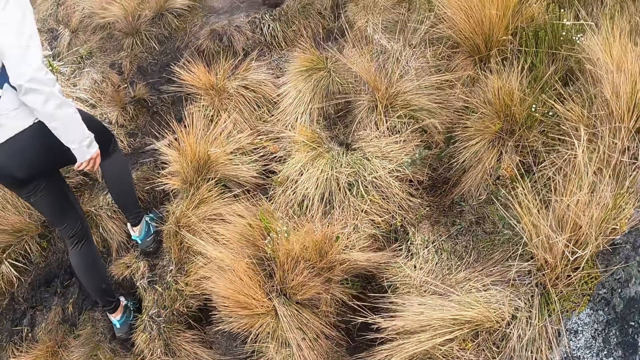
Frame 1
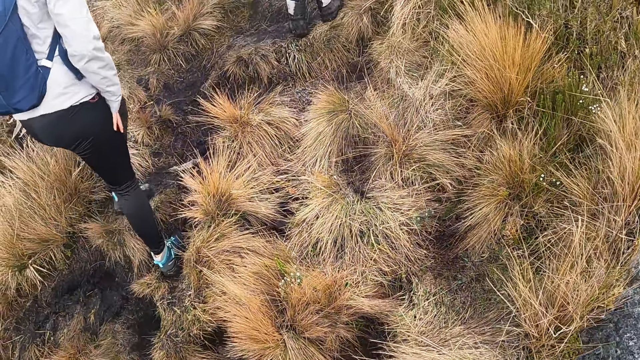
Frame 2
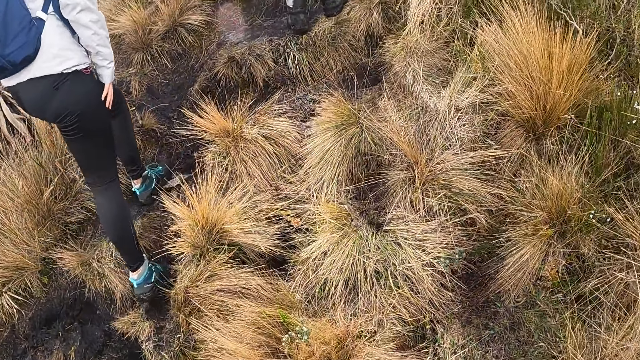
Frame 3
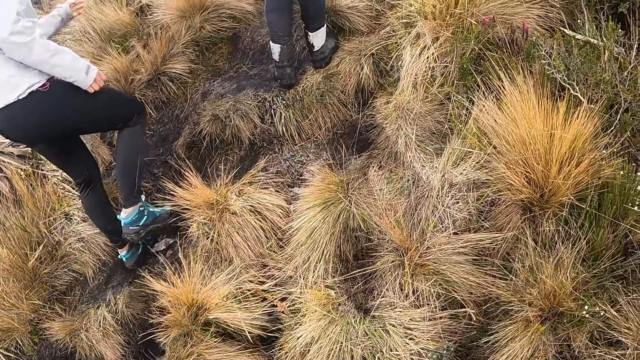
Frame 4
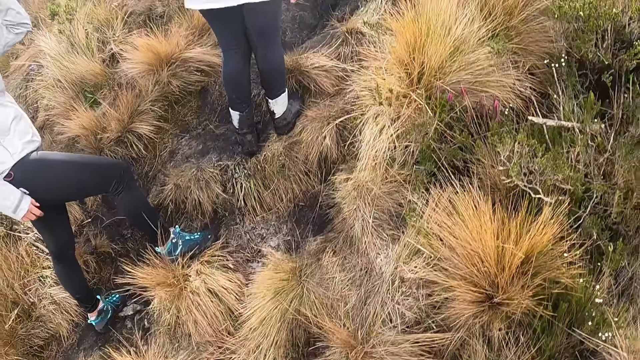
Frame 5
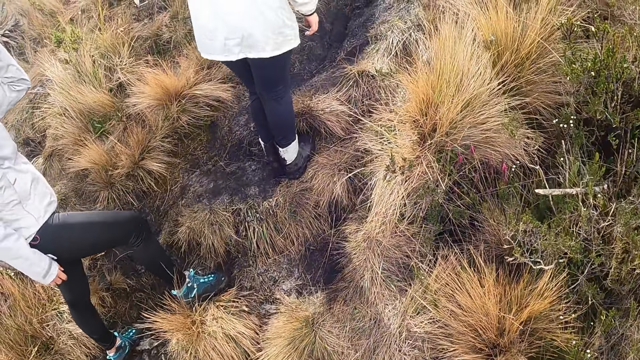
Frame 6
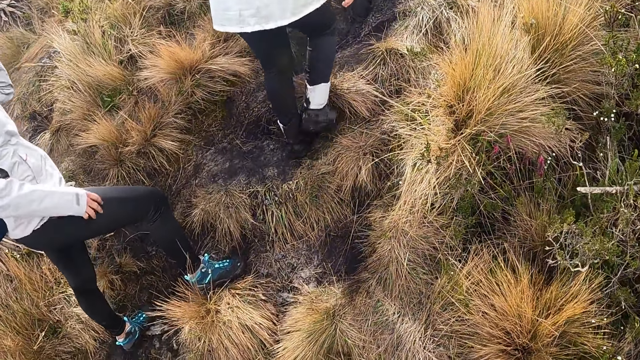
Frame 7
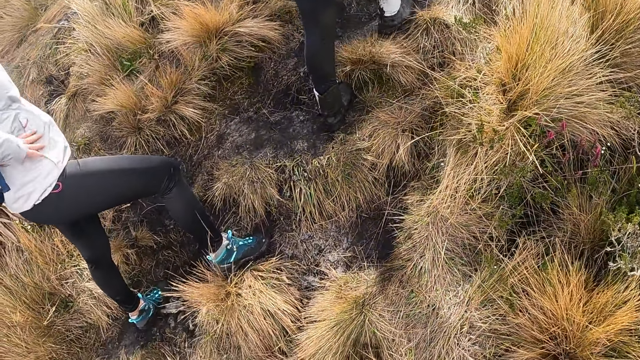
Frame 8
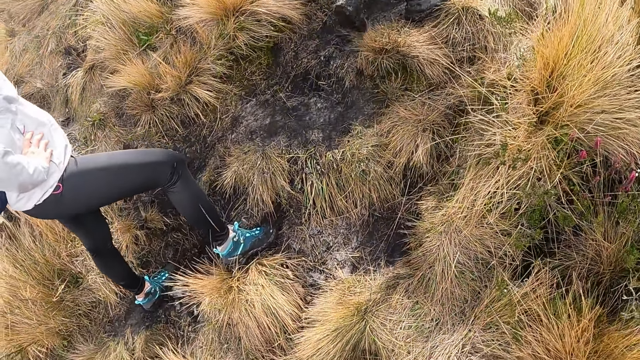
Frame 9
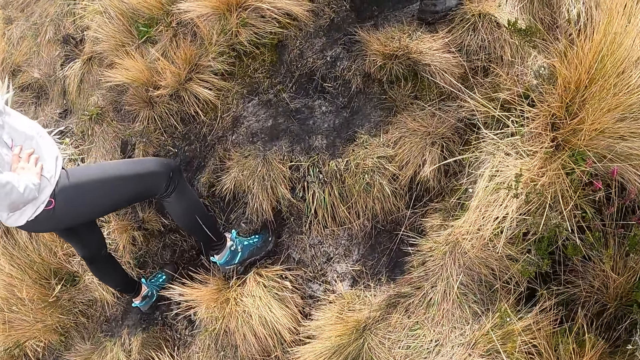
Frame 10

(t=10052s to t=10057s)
The camera wearer walks up the hill.

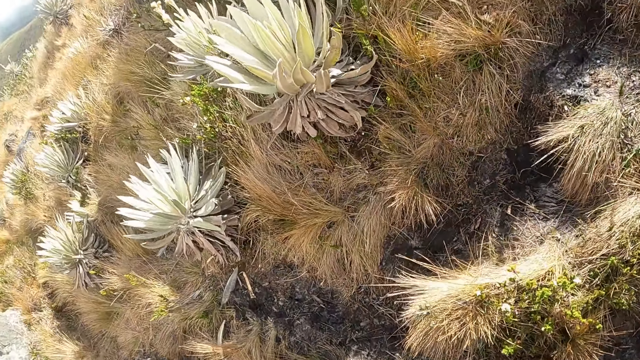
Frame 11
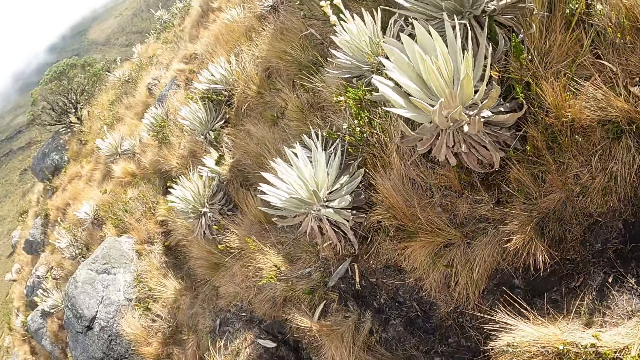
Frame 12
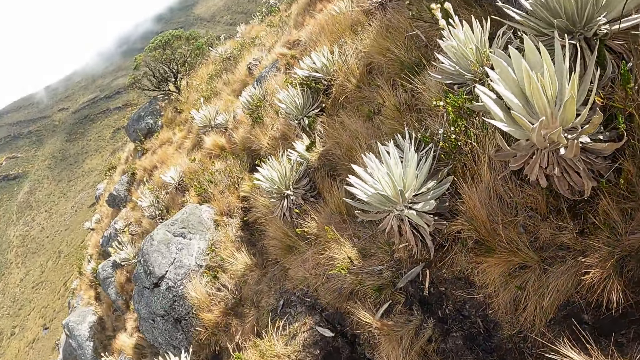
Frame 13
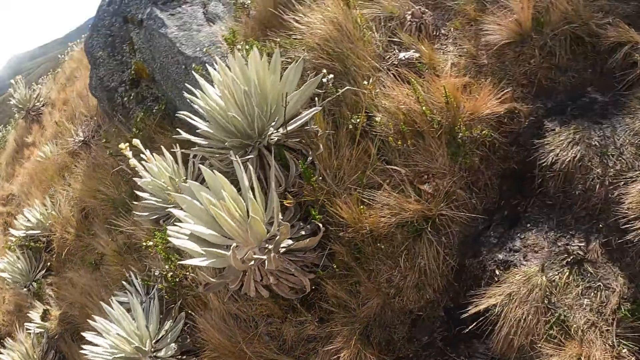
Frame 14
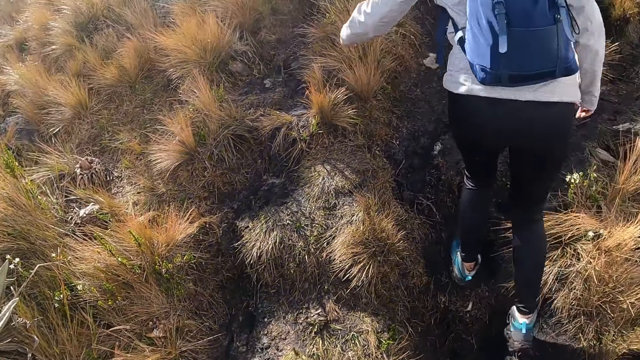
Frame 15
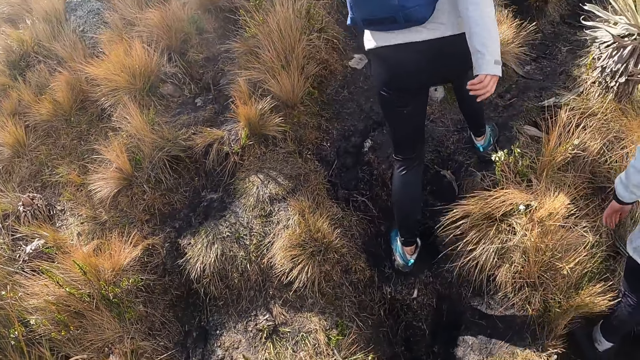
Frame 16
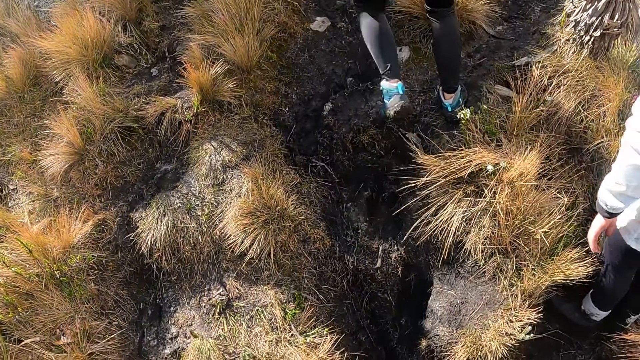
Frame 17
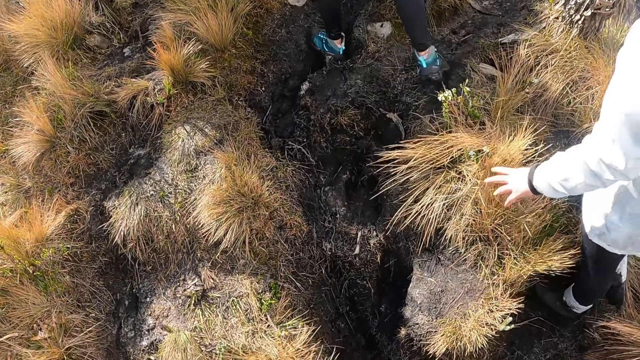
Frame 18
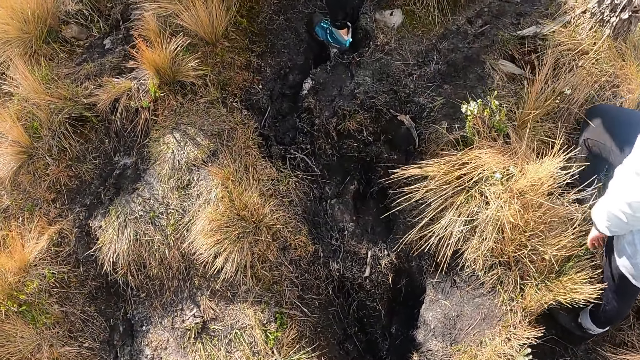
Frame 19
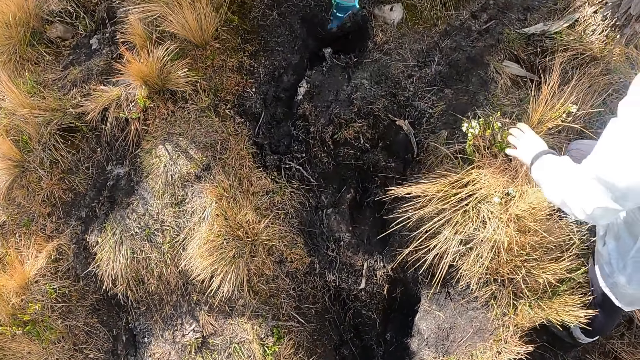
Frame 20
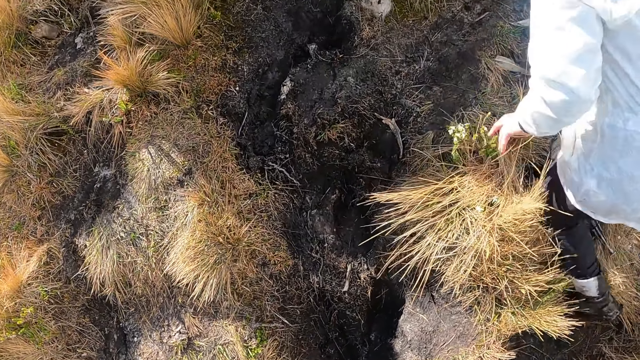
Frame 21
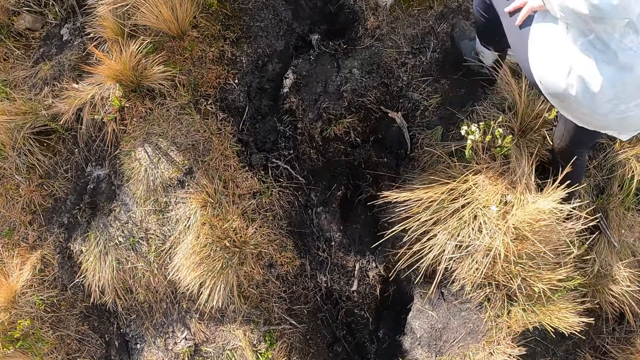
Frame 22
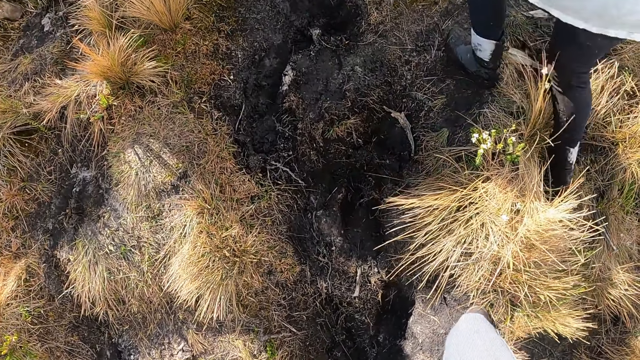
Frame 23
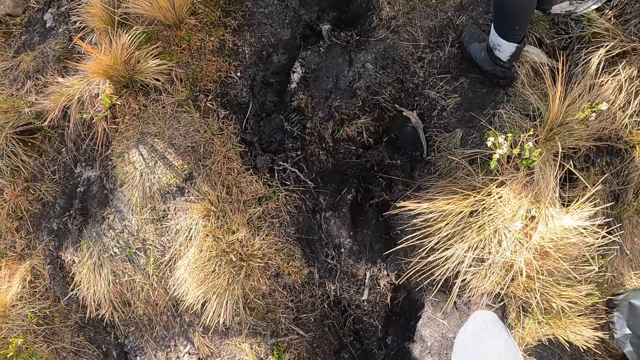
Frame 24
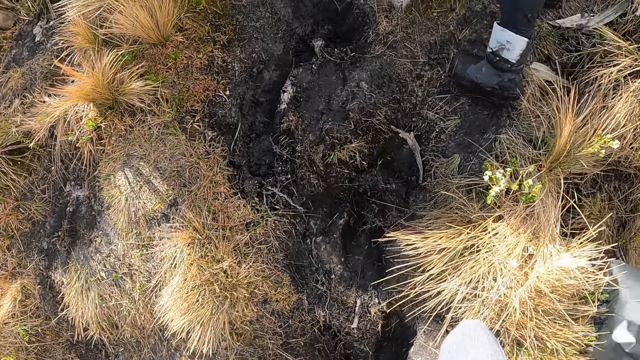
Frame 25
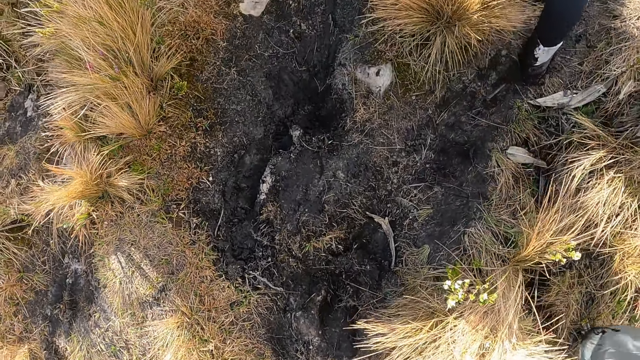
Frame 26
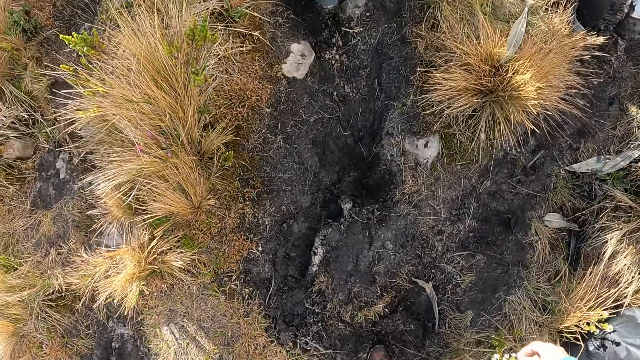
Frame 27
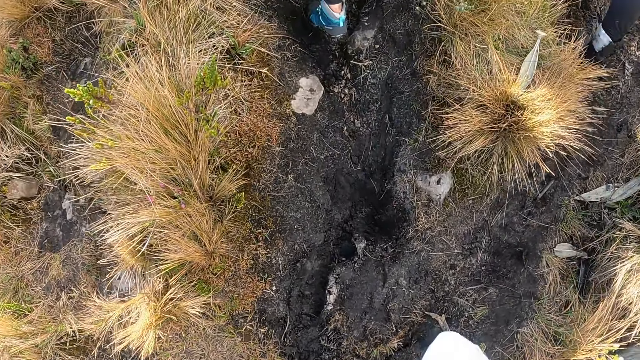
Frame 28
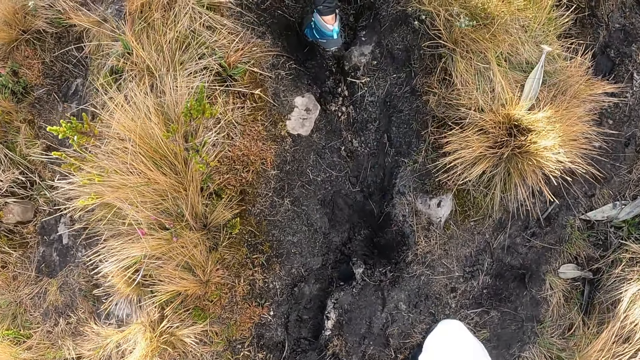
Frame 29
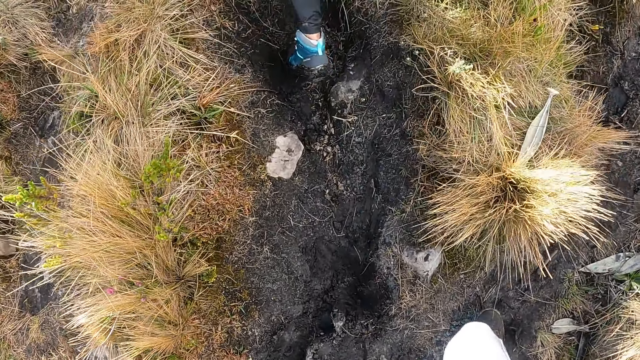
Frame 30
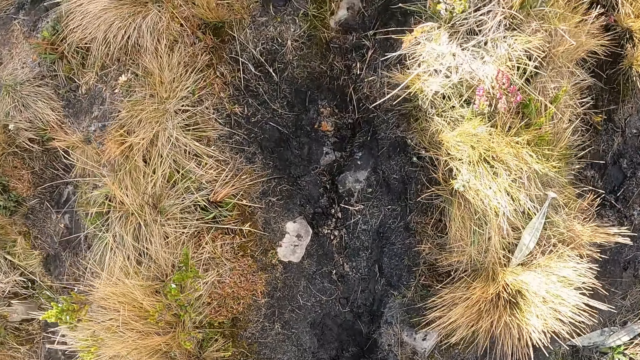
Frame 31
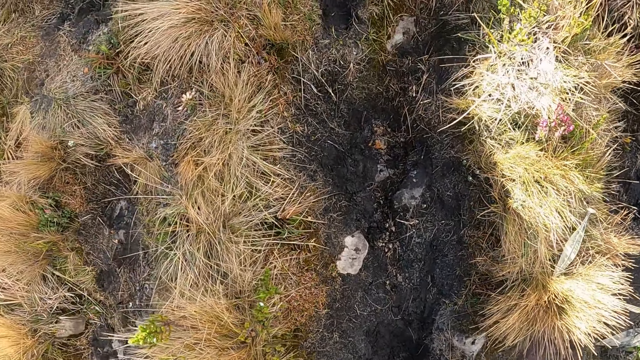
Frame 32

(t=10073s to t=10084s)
The camera wearer looks around. They climb to the mountain top.

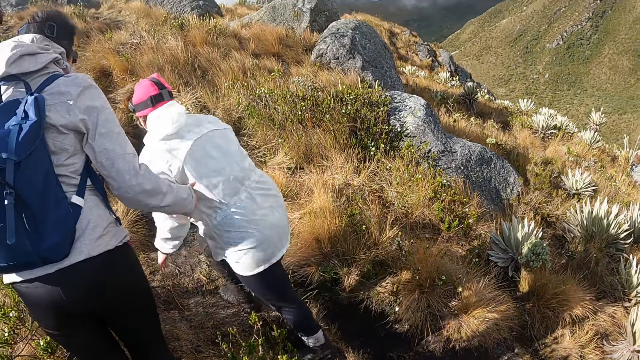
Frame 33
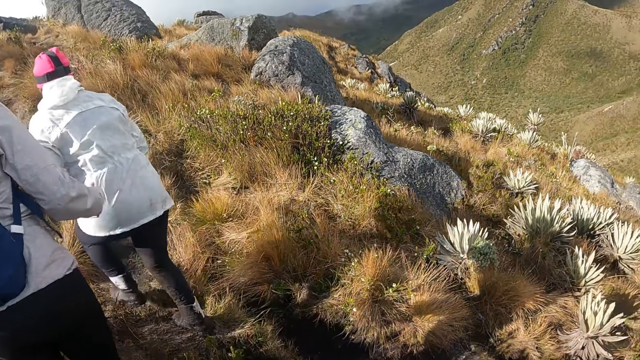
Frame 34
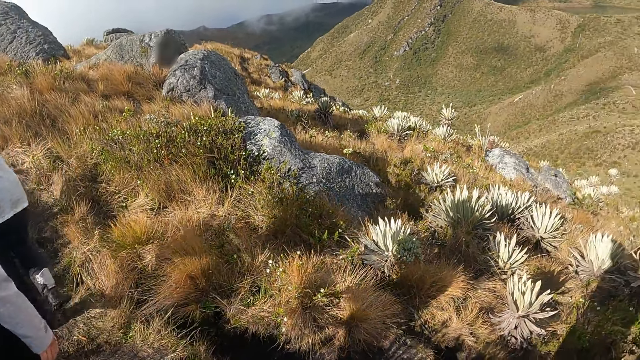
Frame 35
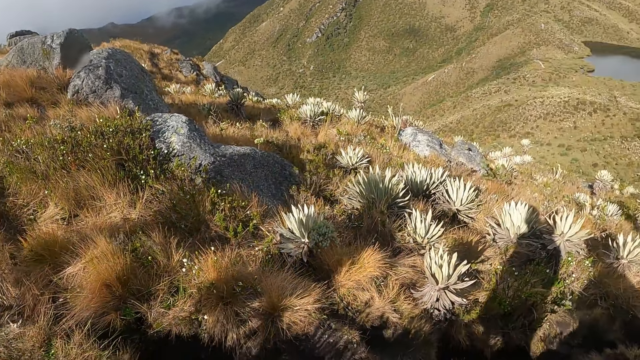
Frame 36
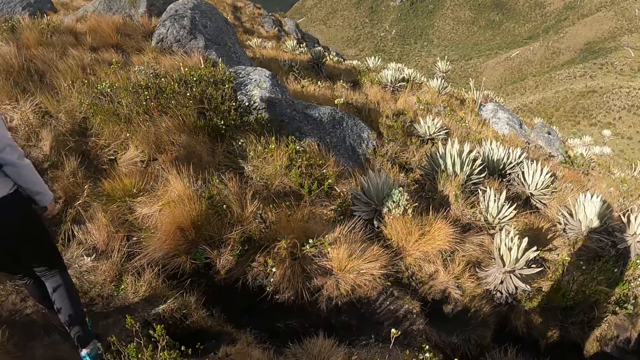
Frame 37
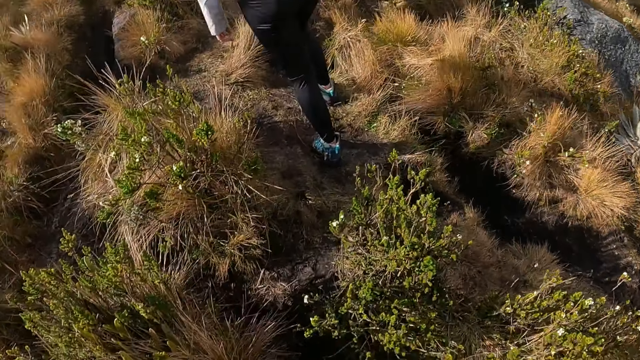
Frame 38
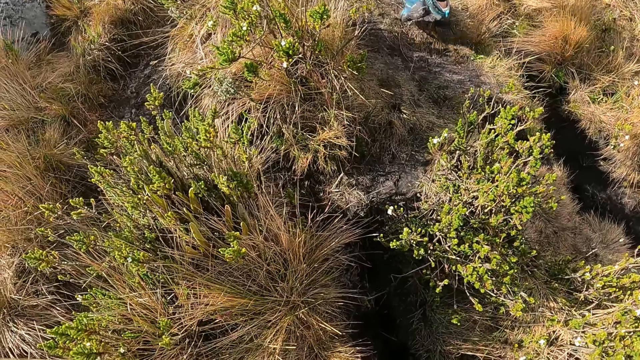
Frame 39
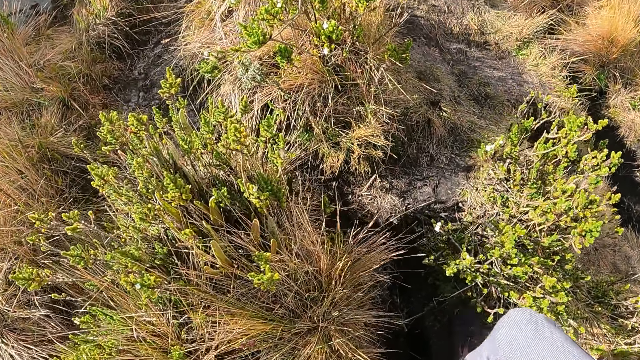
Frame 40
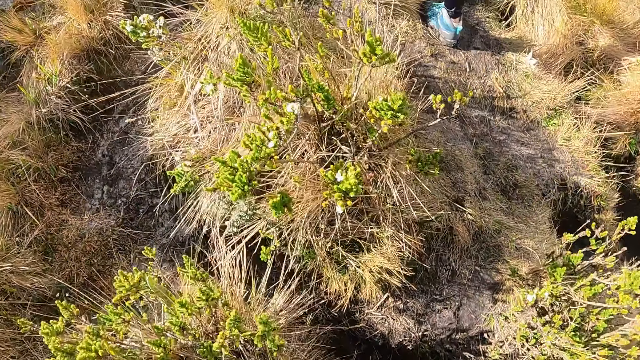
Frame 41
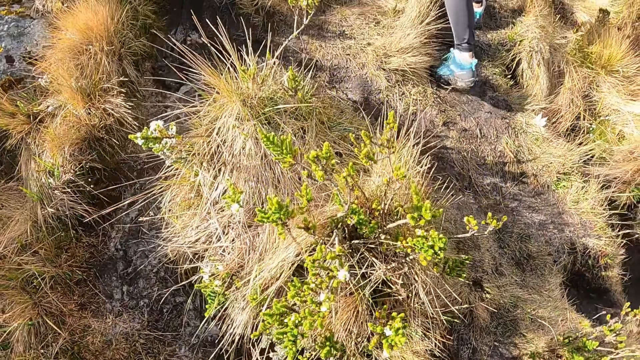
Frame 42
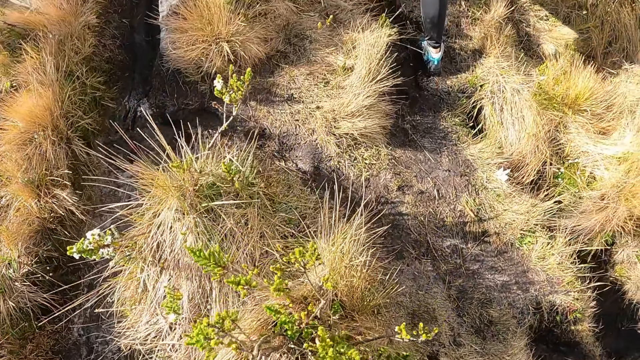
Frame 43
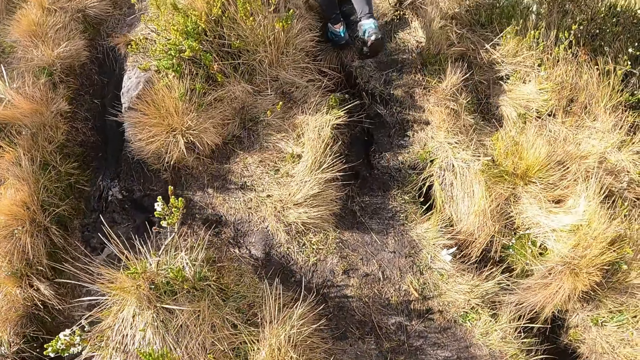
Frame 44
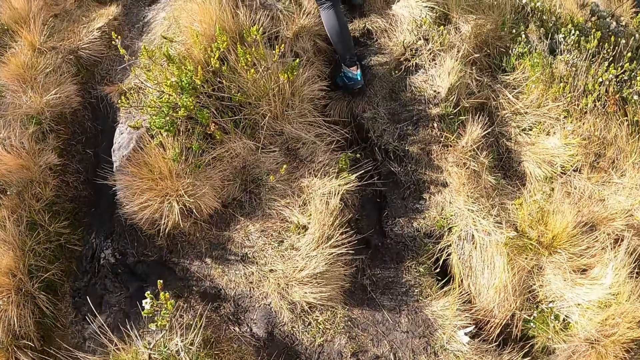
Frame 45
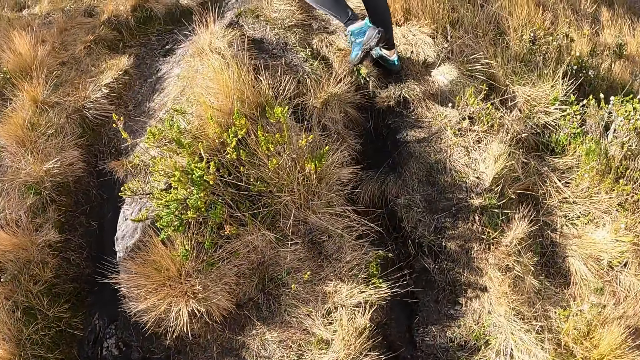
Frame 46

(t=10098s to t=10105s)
The camera wearer looks around. They walk up the hill.
